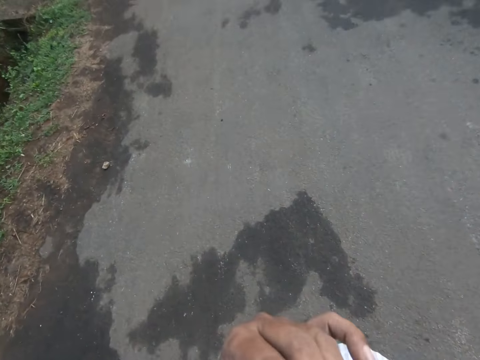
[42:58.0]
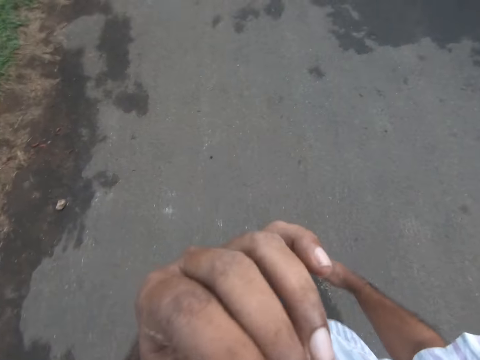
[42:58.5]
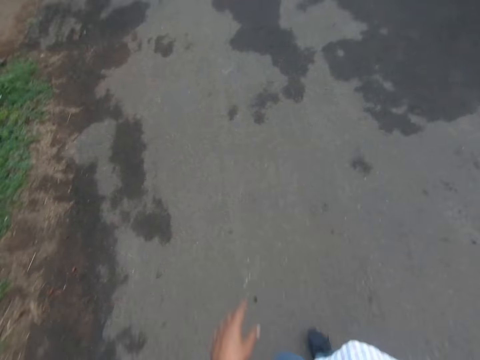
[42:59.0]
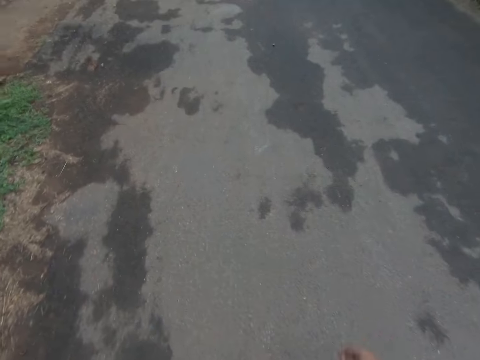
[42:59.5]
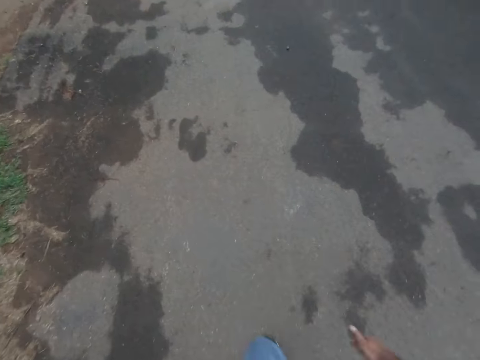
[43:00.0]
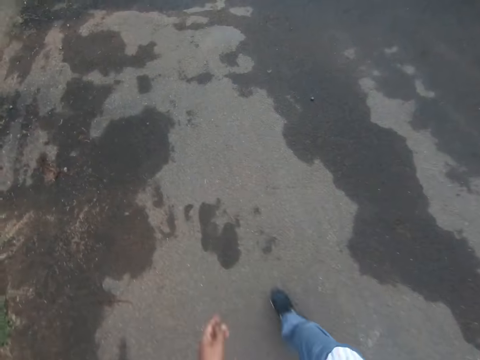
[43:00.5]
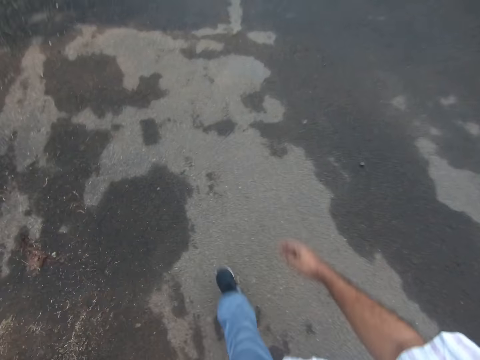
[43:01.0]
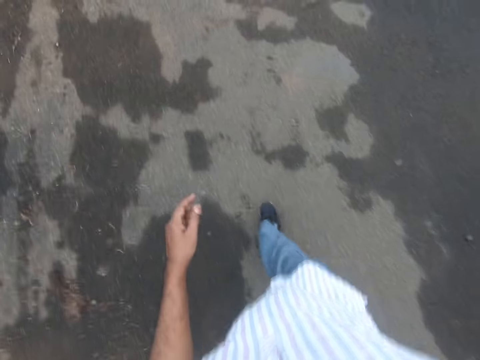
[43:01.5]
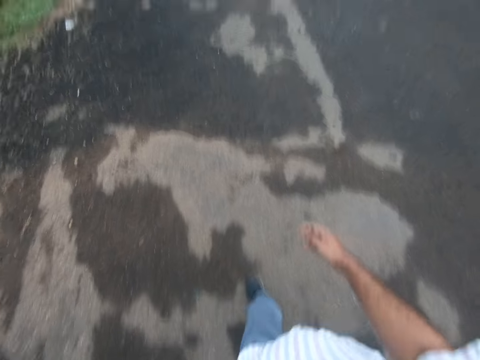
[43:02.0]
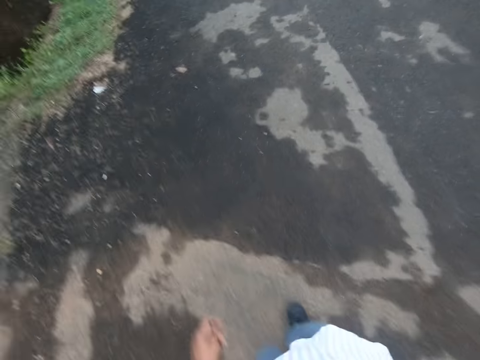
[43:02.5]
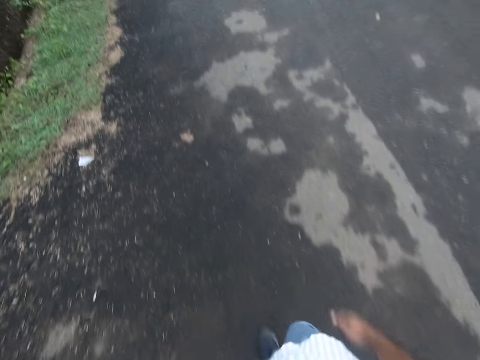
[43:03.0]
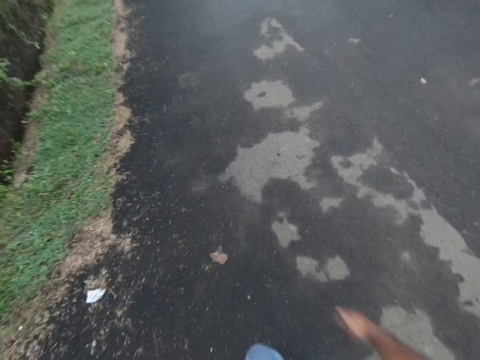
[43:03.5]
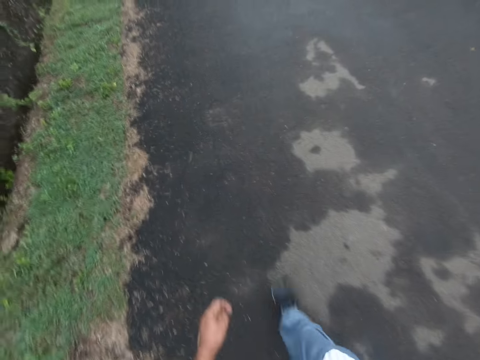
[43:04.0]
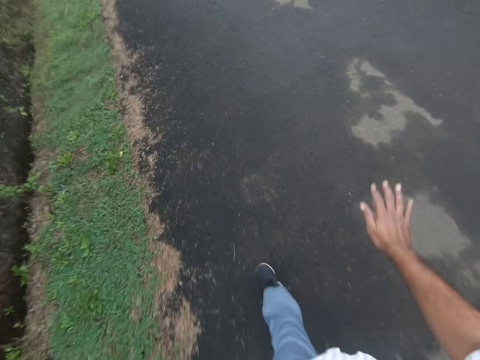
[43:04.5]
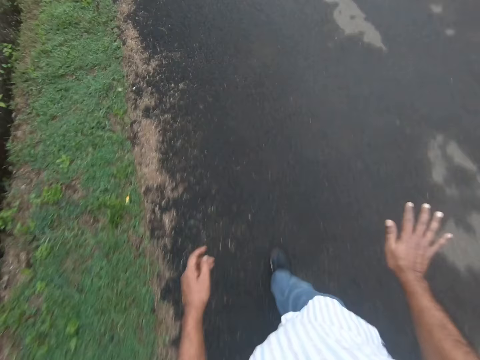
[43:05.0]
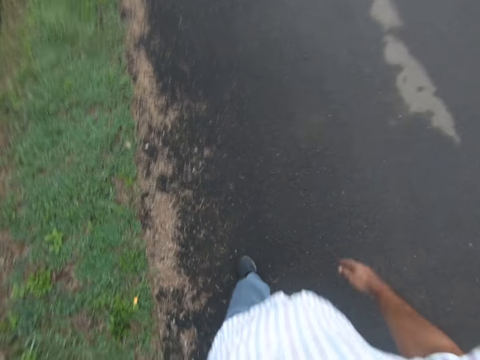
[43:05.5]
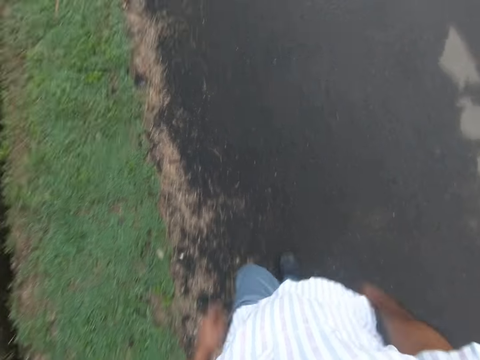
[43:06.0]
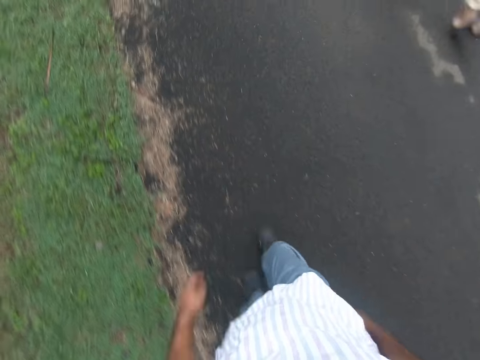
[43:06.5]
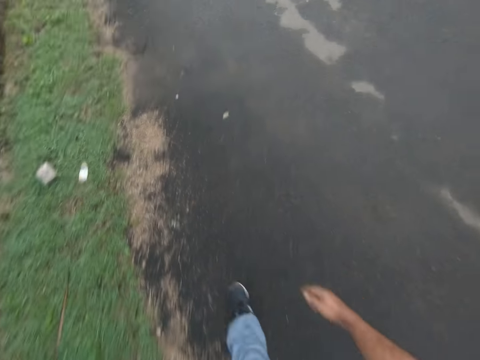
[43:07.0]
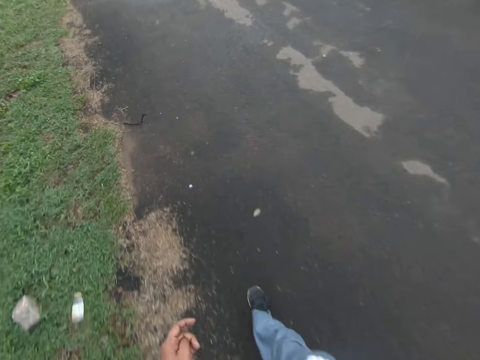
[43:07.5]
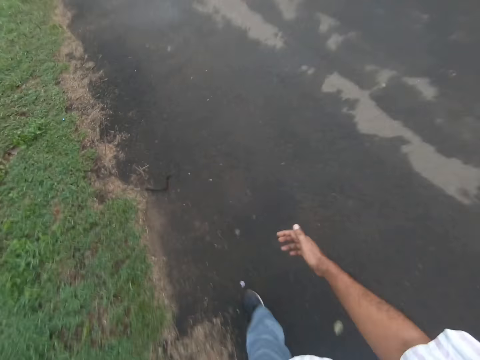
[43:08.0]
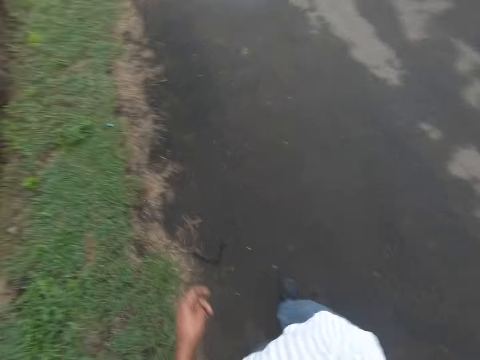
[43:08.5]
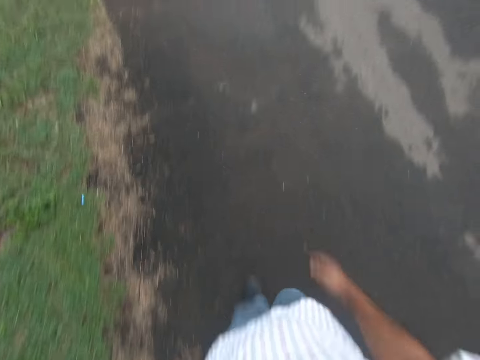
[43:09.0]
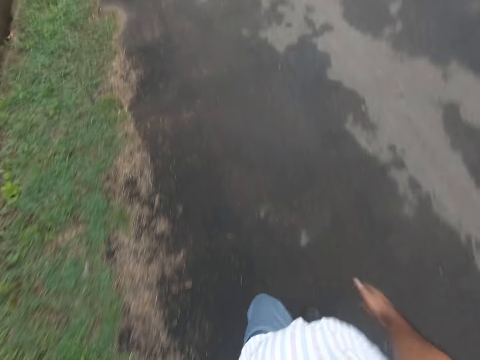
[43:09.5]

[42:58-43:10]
The camera wearer lowers his left hand. He walks back on the road. He moves the hand and converses.

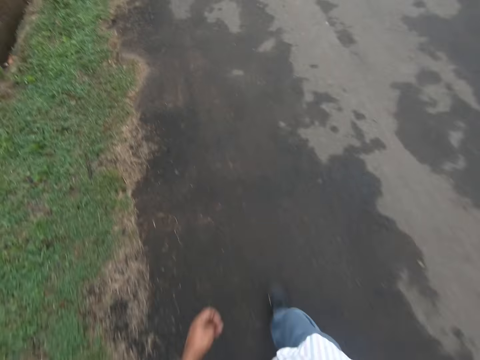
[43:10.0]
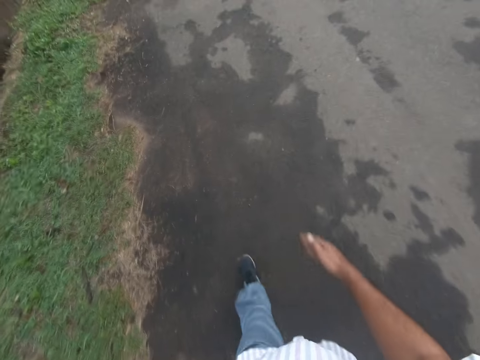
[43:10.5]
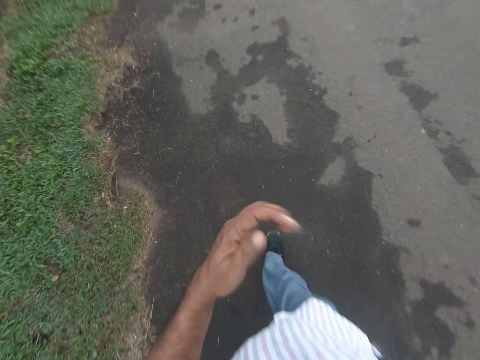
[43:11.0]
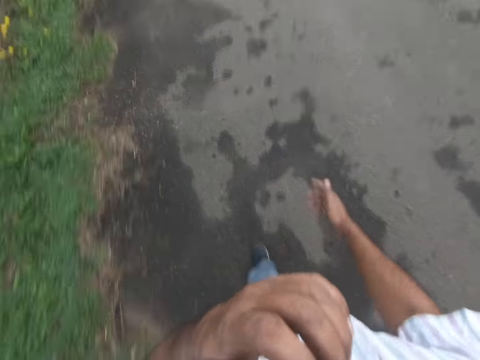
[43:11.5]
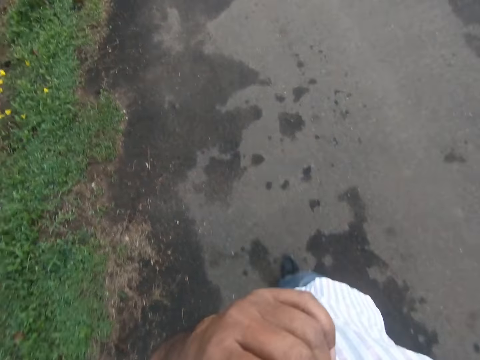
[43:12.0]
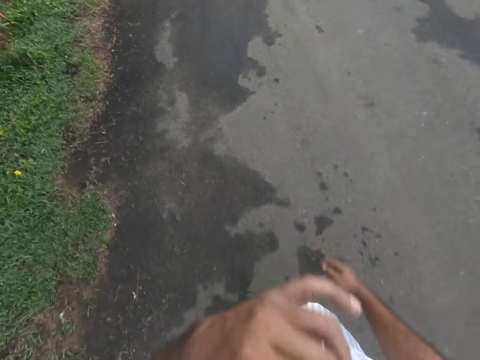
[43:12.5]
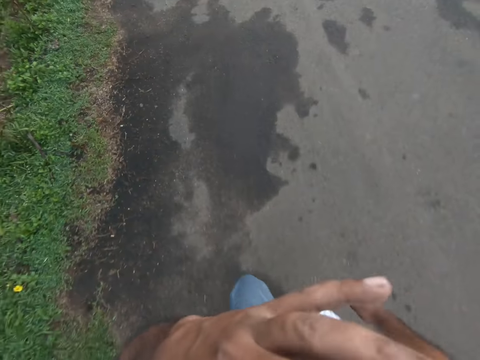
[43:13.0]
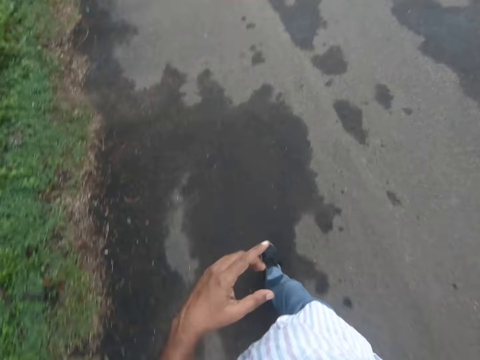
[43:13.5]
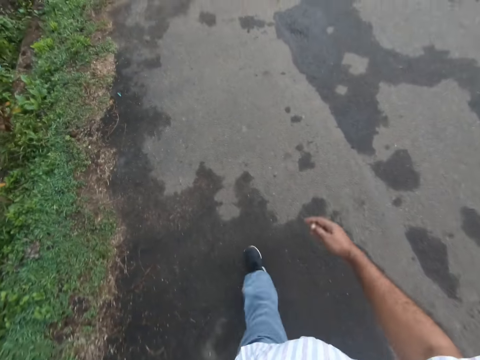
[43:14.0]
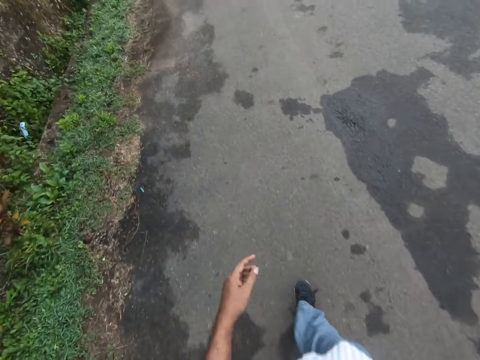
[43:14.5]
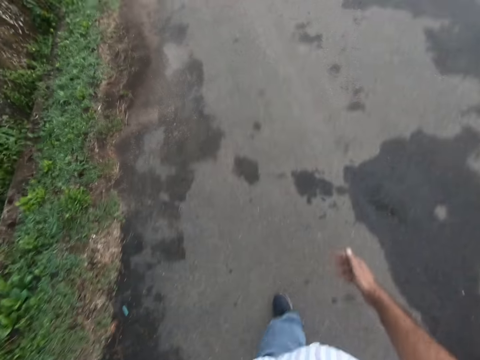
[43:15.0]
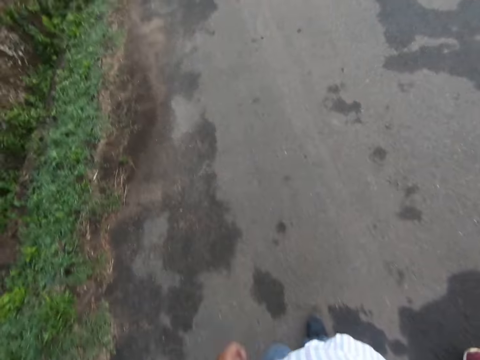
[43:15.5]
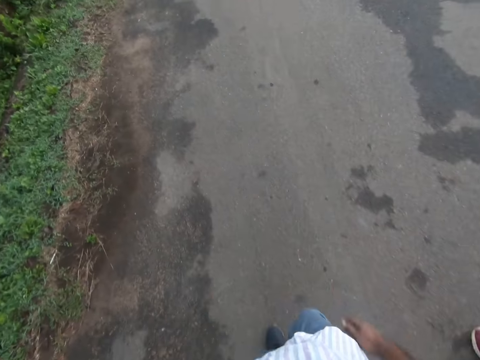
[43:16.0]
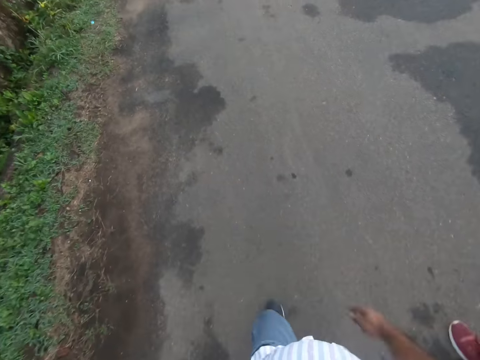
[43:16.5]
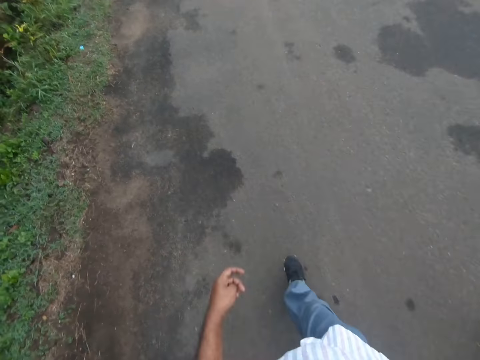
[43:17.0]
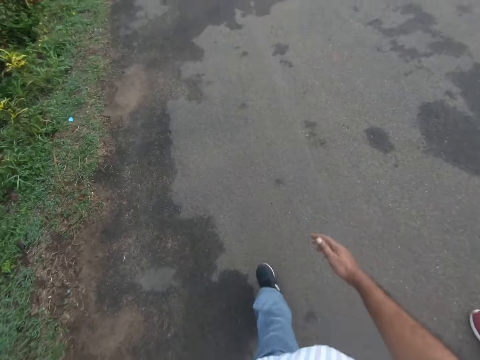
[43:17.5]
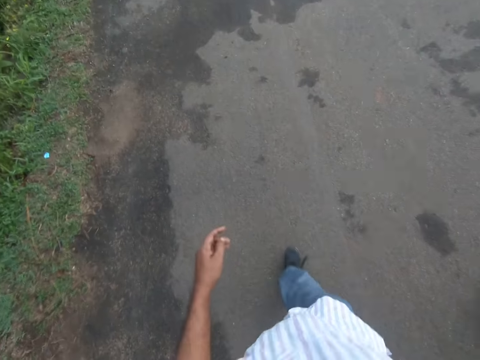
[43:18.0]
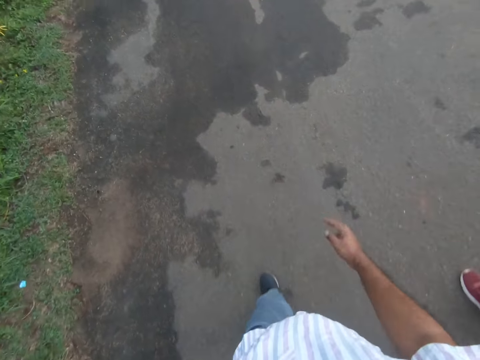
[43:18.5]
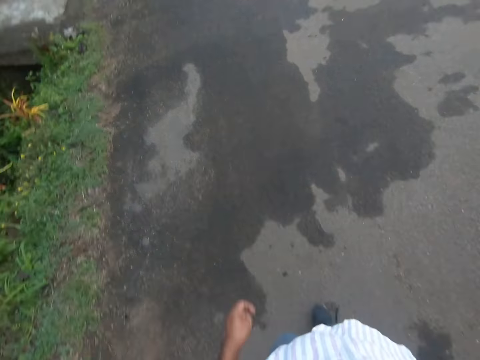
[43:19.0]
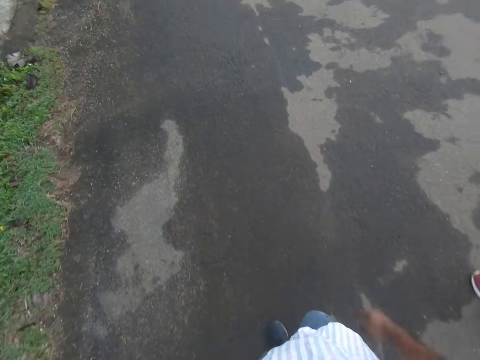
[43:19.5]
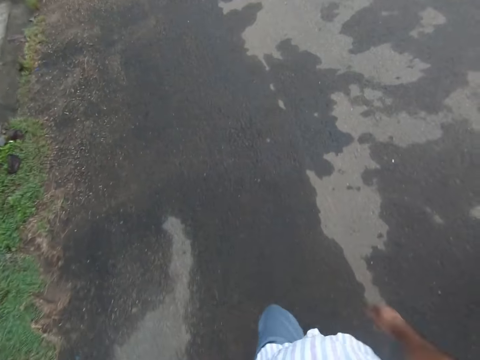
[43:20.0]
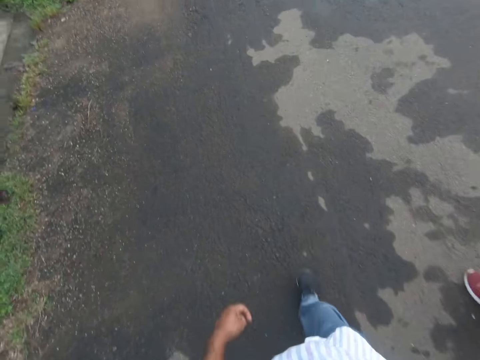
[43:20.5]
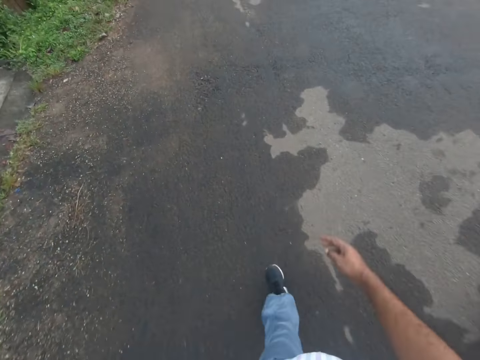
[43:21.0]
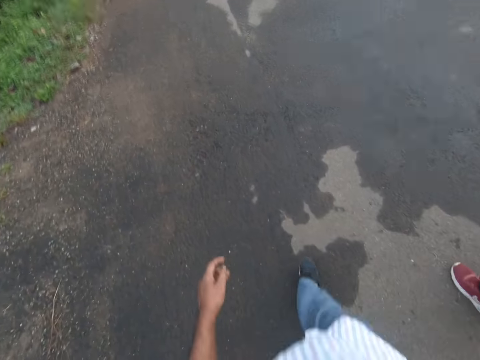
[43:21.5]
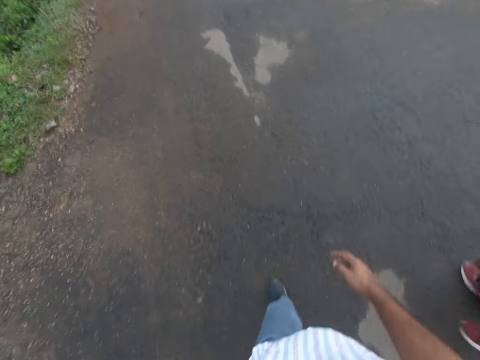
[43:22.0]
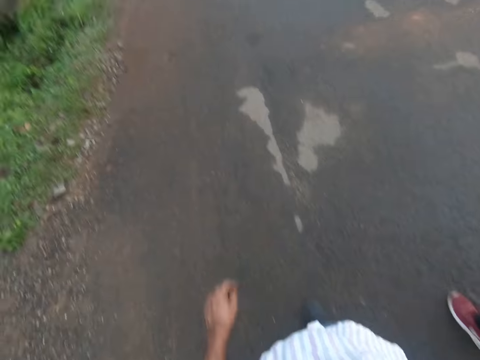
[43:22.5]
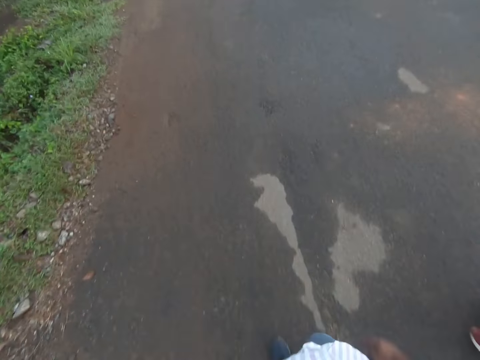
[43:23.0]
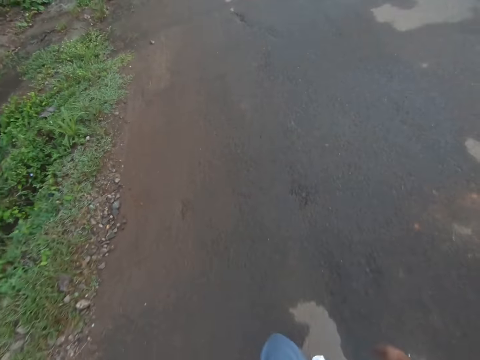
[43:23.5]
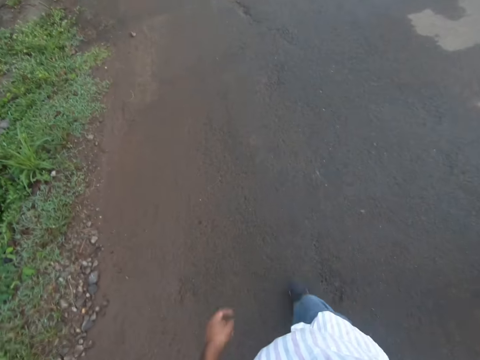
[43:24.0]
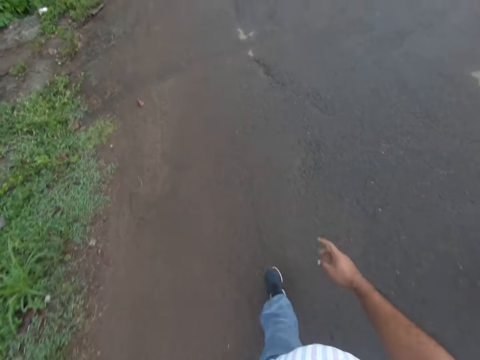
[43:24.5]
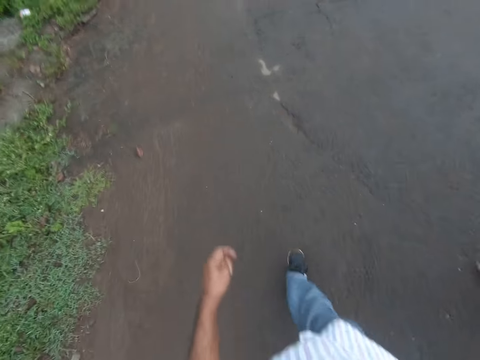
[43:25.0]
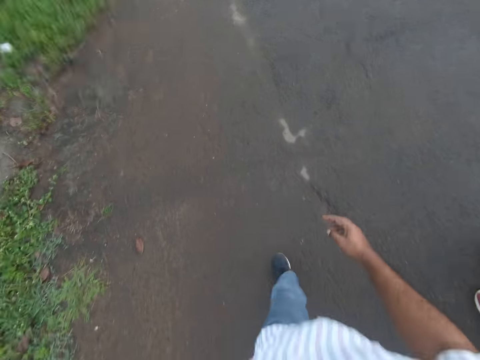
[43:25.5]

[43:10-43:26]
The camera wearer moves the hand. He touches his face with his left hand. He lowers his left hand. A lady walks on the road. The lady walks beside the camera wearer.
